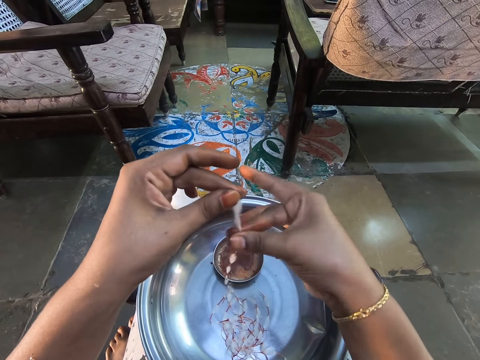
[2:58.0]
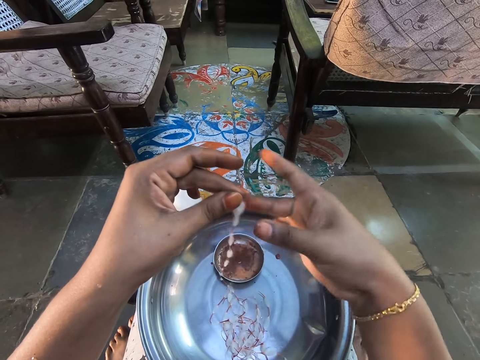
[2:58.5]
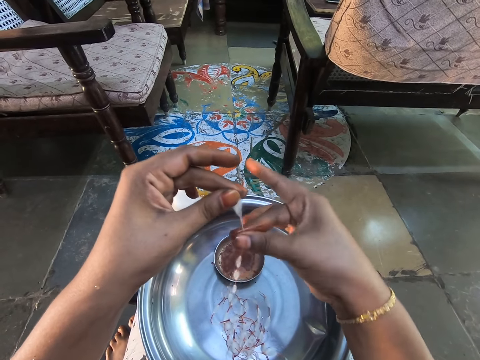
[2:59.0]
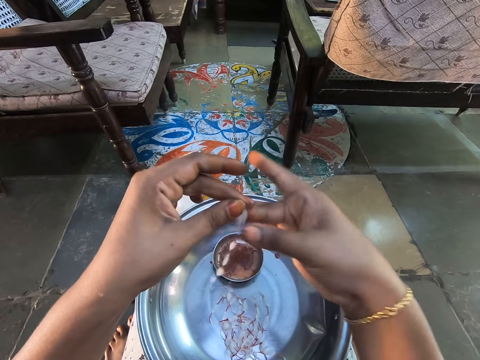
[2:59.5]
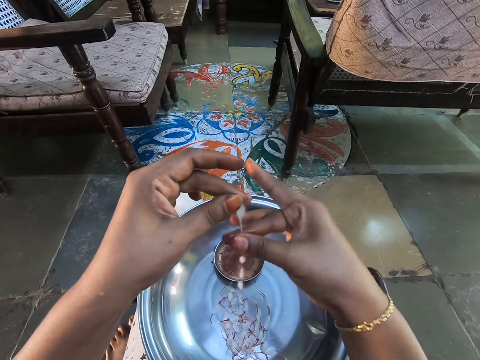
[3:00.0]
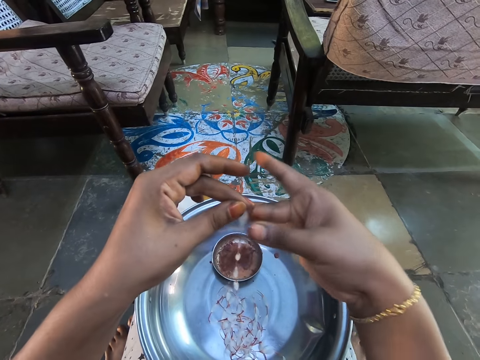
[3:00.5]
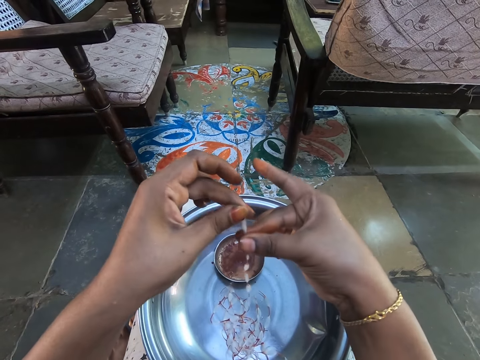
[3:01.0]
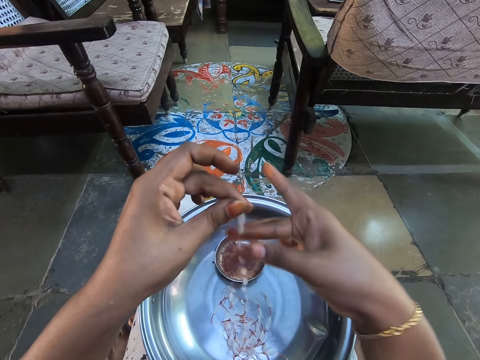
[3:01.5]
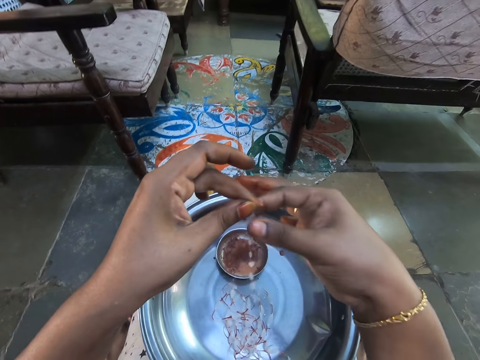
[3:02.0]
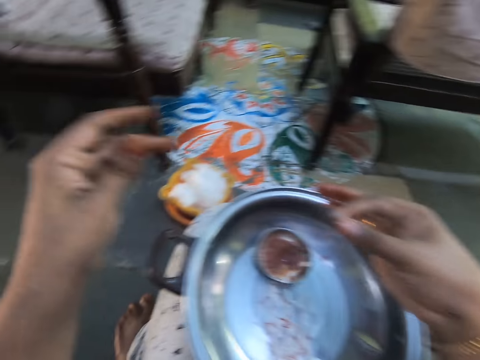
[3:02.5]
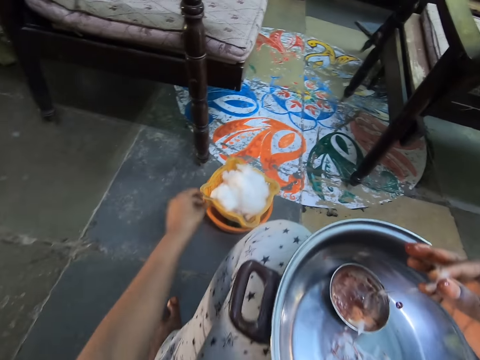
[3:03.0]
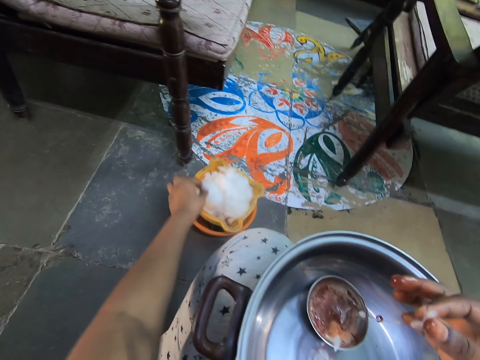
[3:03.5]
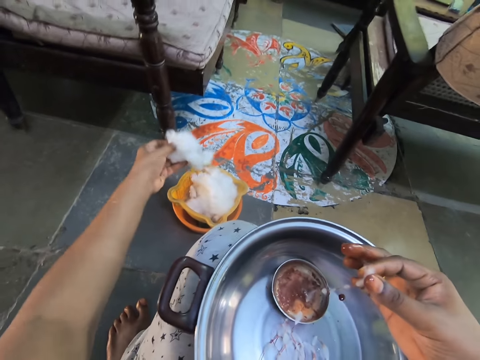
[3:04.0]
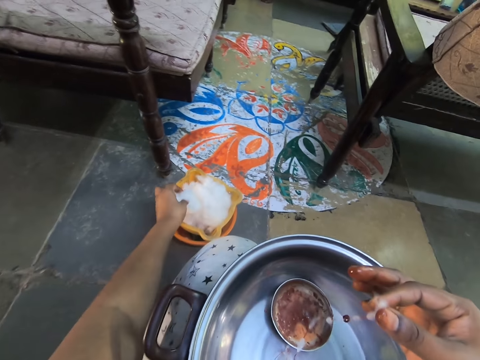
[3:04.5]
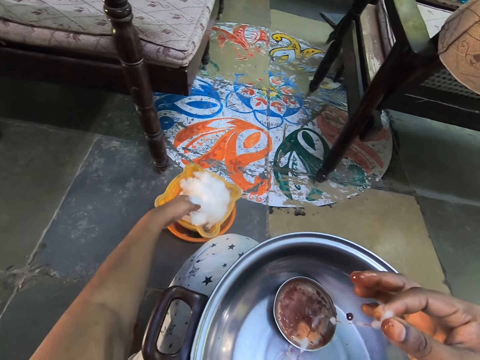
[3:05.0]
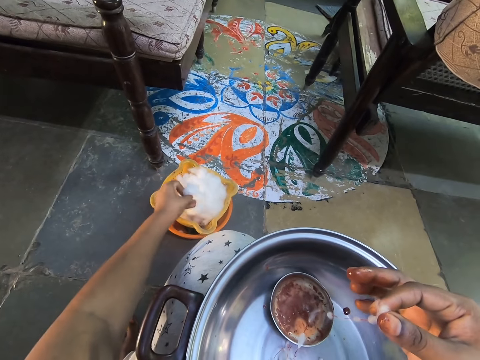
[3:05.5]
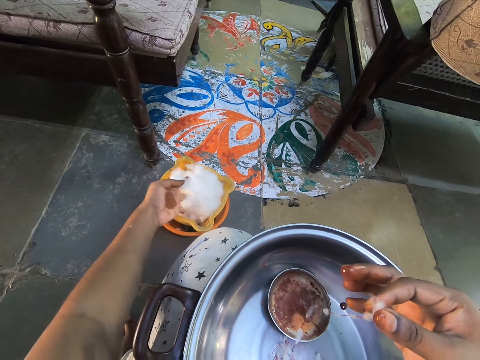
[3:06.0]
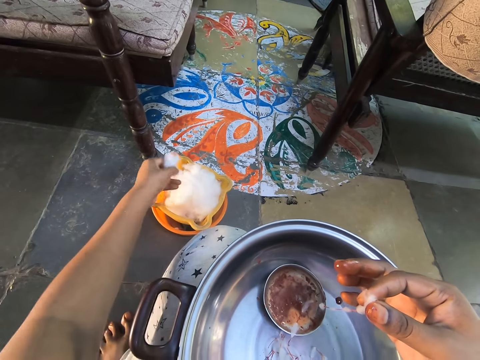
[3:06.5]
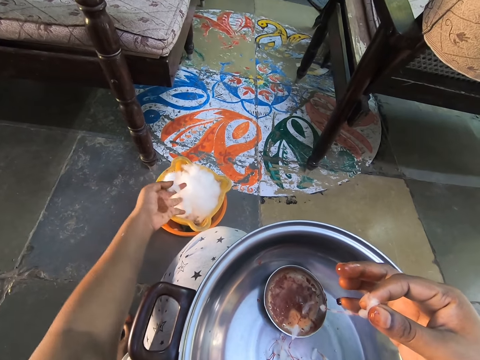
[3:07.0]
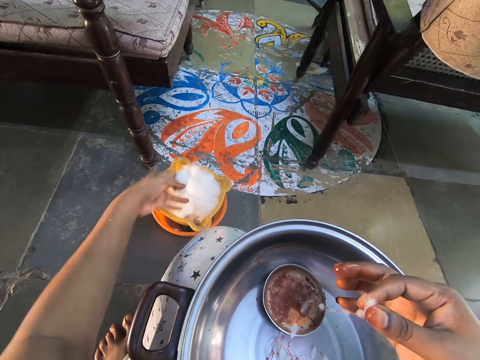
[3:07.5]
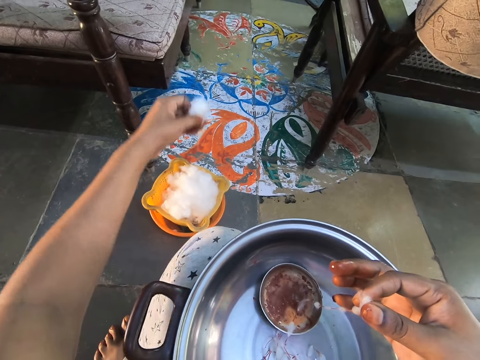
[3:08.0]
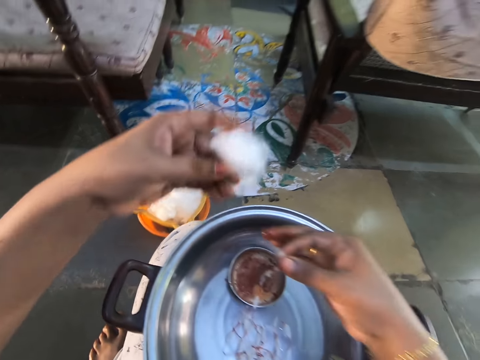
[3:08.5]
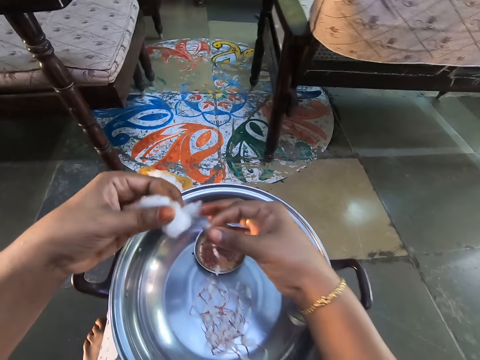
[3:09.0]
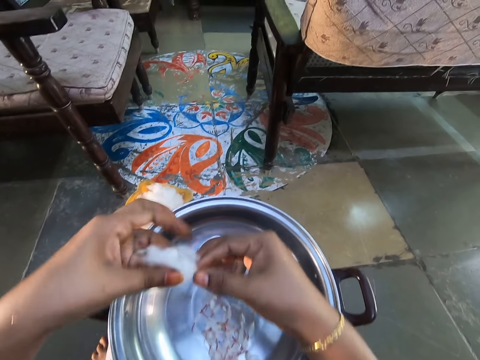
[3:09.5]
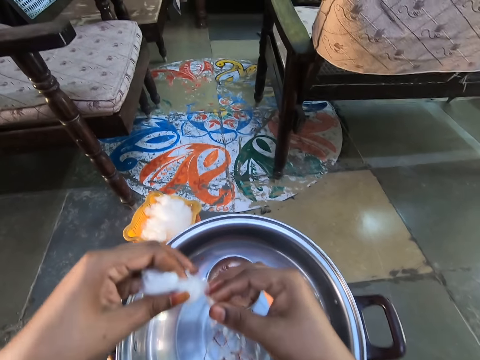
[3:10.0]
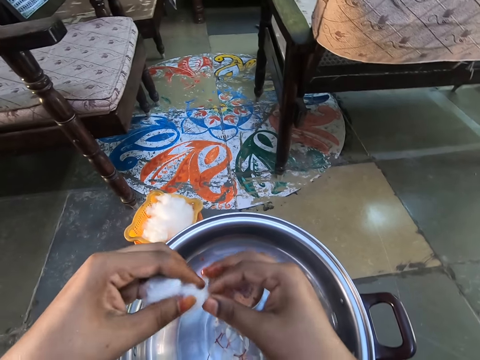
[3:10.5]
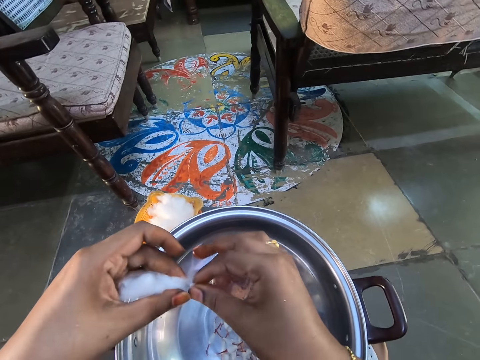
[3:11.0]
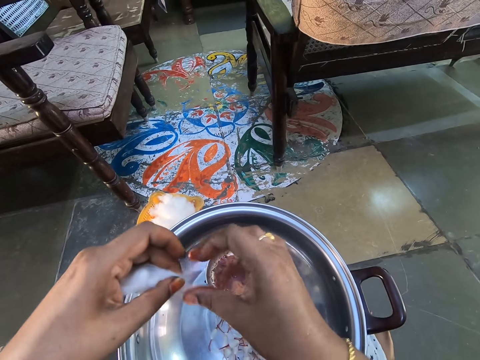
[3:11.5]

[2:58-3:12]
The camera wearer holds the cotton wool with the right hand. They pick the cotton wool with the left hand. They hold the cotton wool with the right hand.

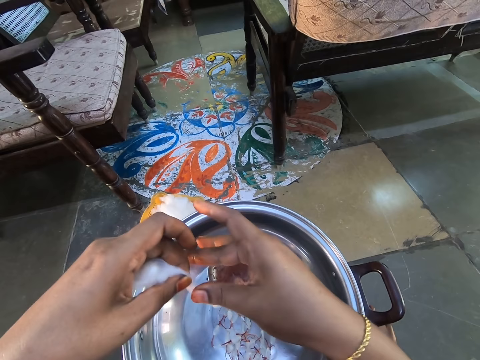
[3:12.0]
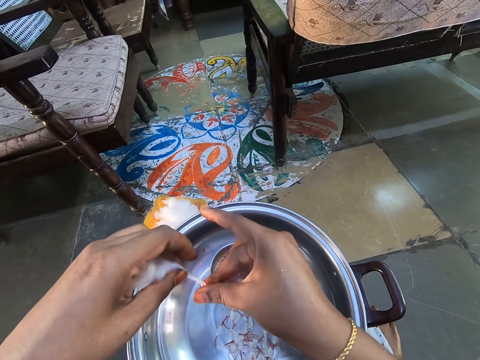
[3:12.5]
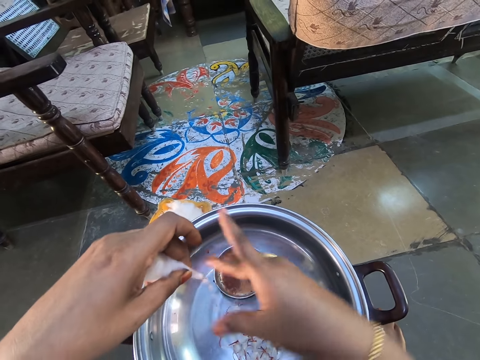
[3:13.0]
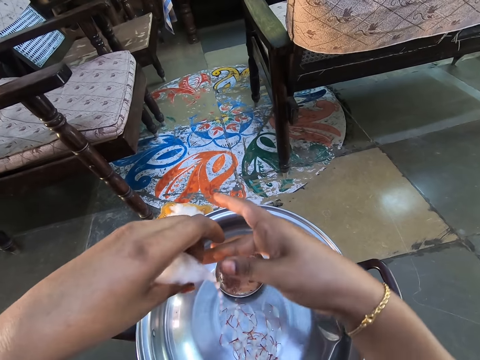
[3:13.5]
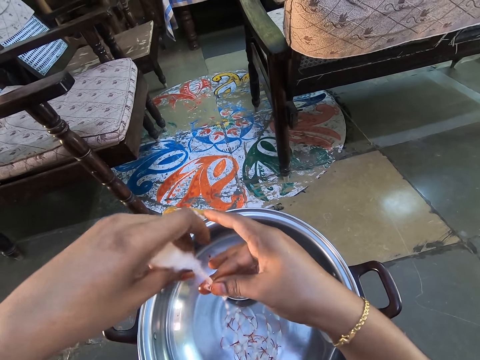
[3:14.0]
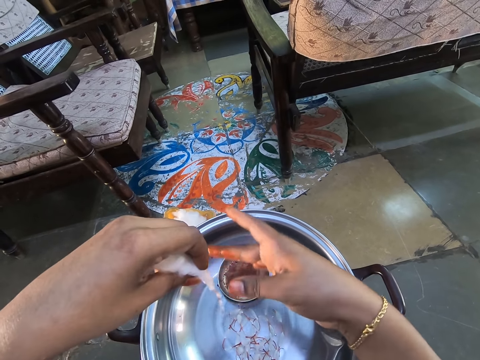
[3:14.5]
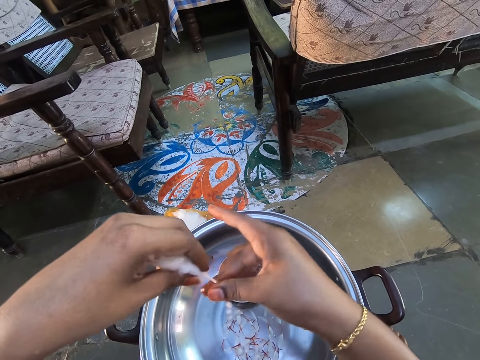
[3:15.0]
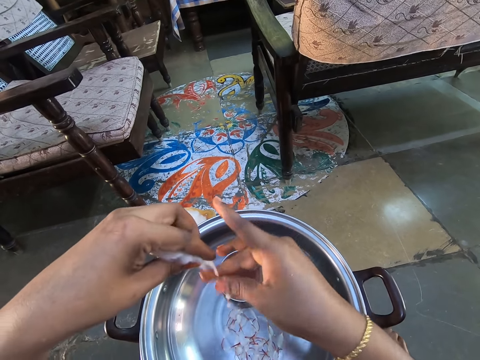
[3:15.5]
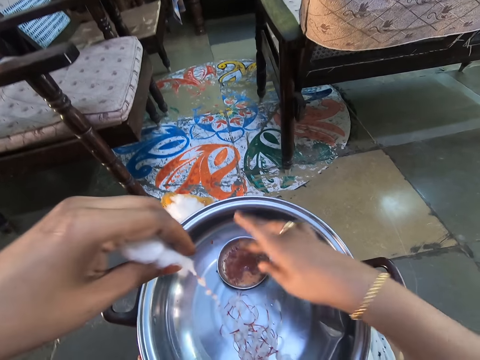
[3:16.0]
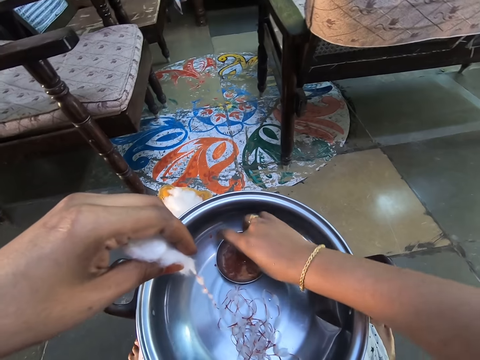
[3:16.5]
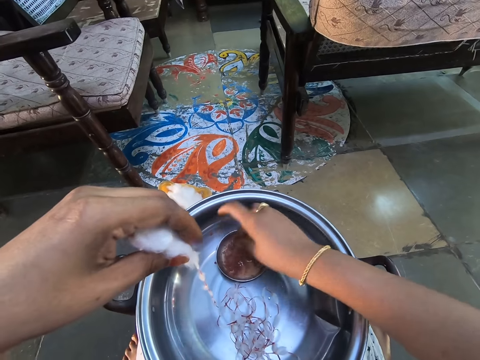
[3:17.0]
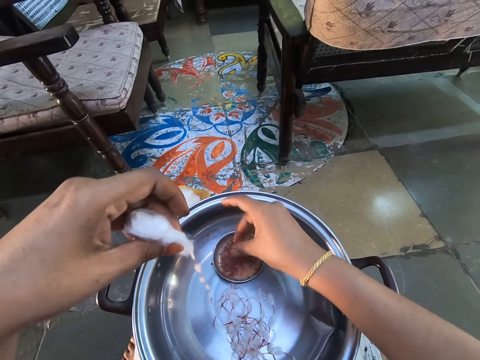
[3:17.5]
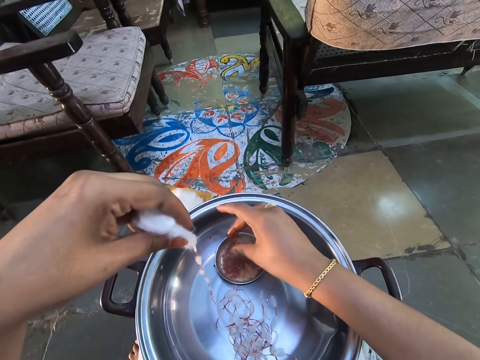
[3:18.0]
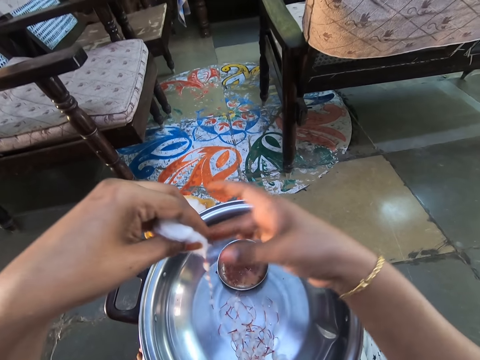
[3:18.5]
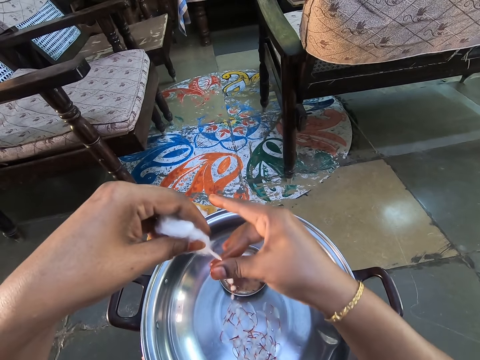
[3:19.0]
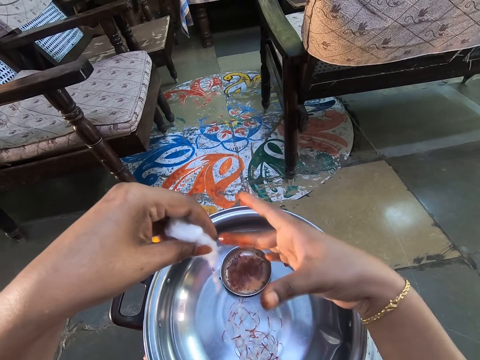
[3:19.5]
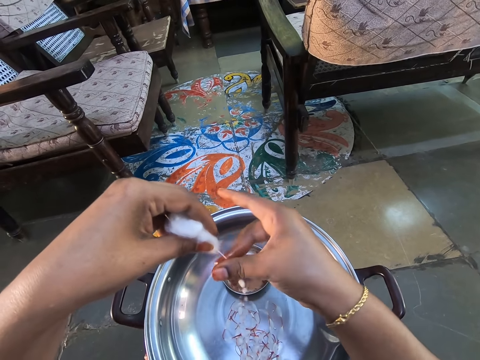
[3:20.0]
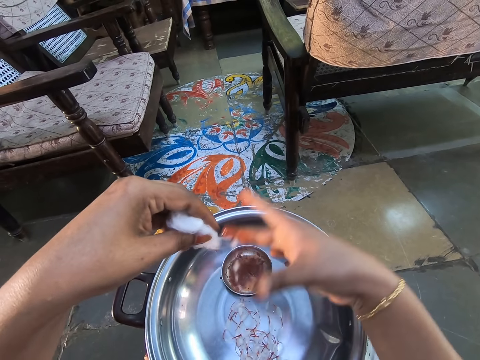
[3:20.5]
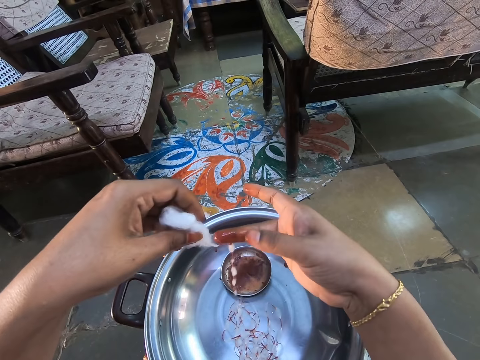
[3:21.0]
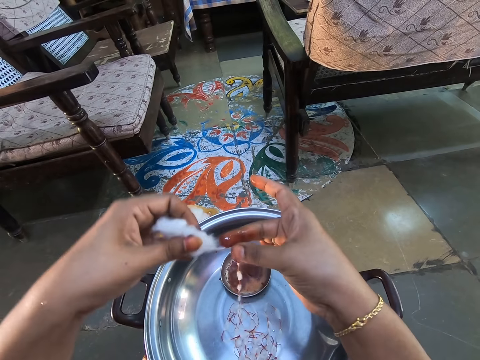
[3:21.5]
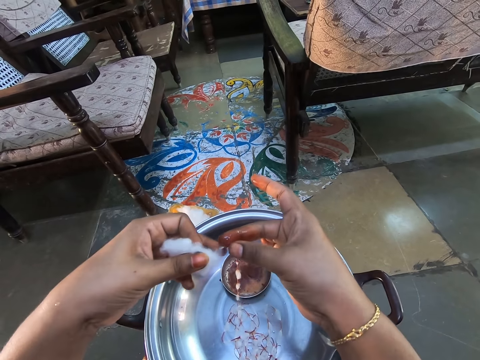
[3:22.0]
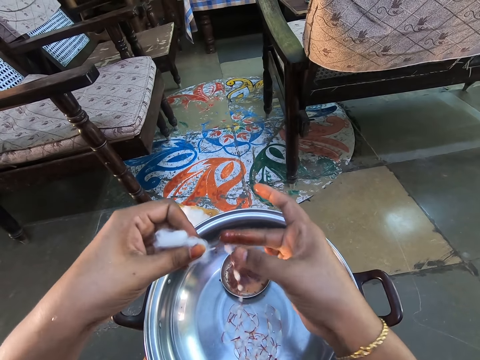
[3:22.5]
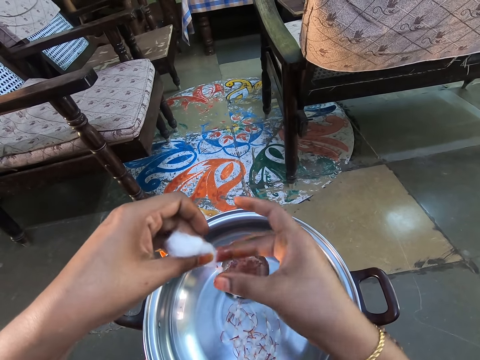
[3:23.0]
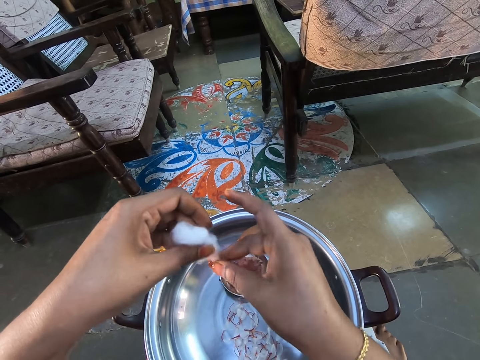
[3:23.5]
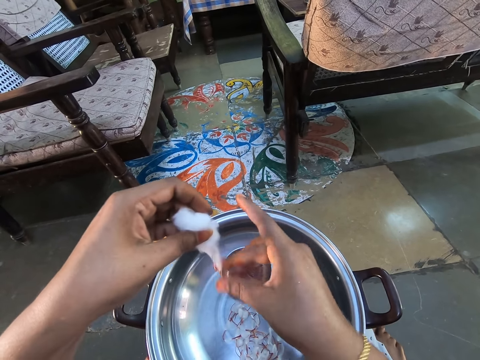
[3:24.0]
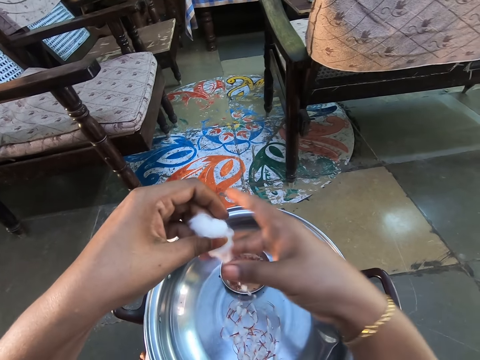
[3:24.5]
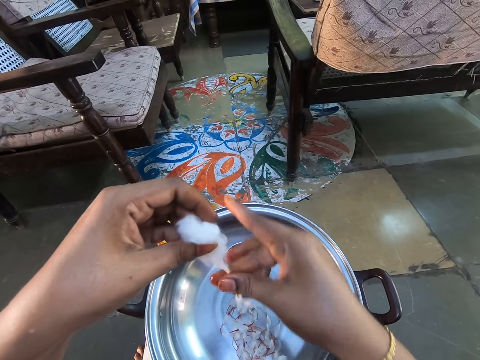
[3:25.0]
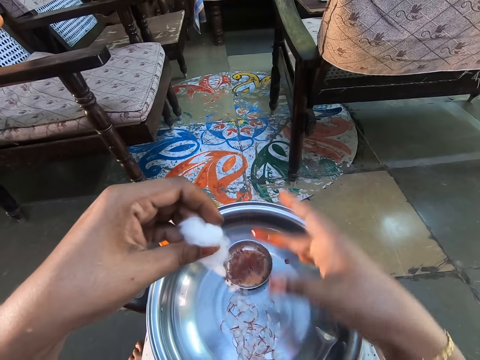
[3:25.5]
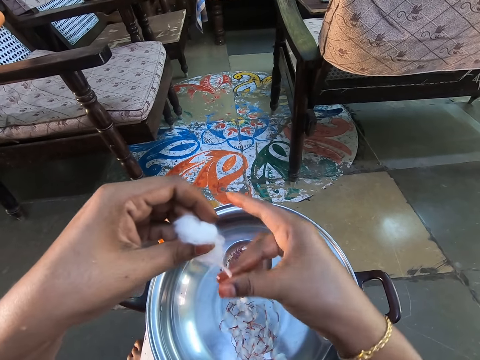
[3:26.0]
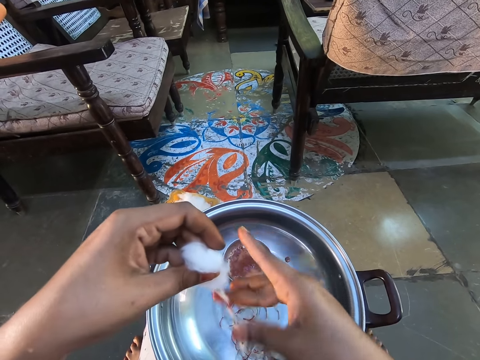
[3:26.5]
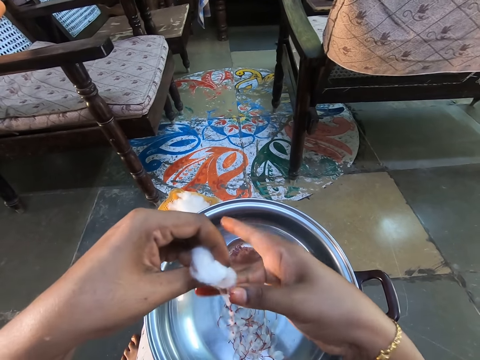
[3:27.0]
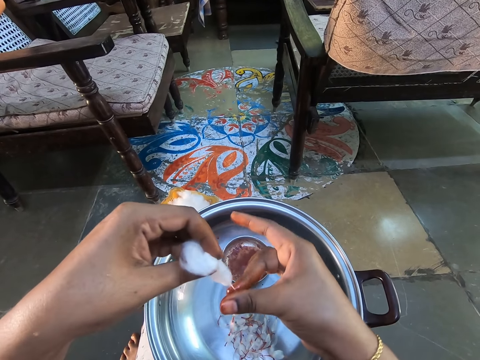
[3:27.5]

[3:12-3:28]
The camera wearer applies the colour on the cotton wool. They dip a finger on a bowl. They scoop the colour with the fingers. They hold the cotton wool with the right hand. They apply the colour on the cotton wool.
